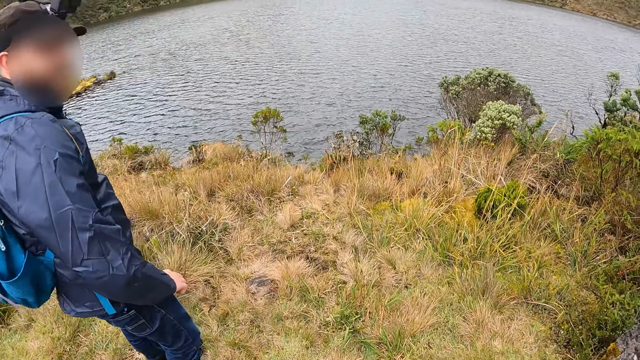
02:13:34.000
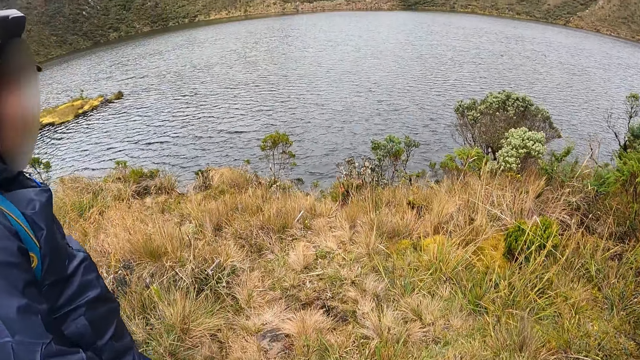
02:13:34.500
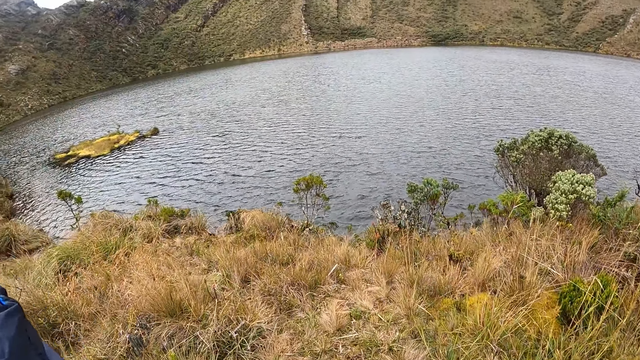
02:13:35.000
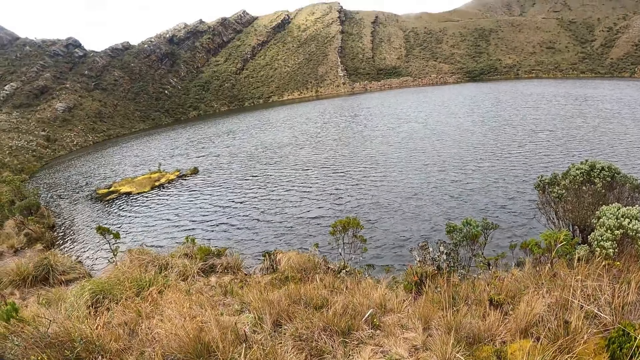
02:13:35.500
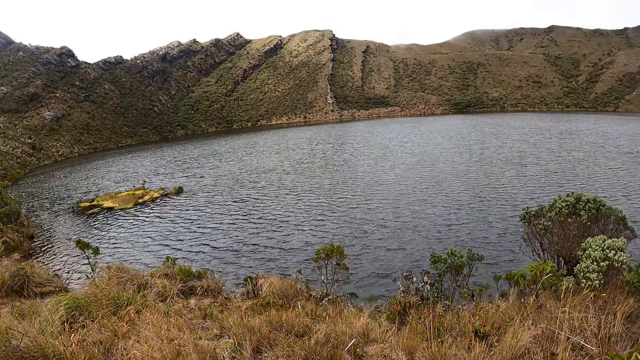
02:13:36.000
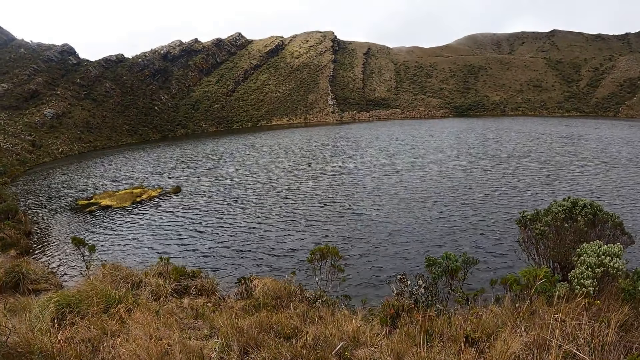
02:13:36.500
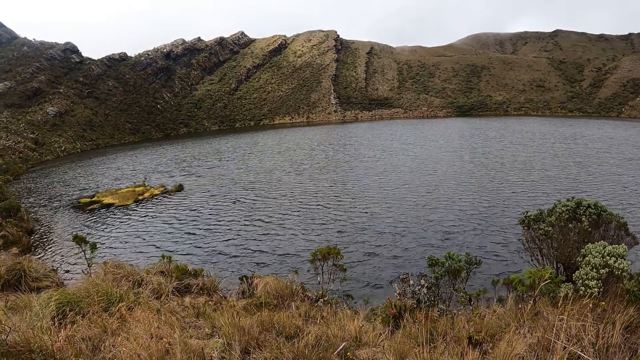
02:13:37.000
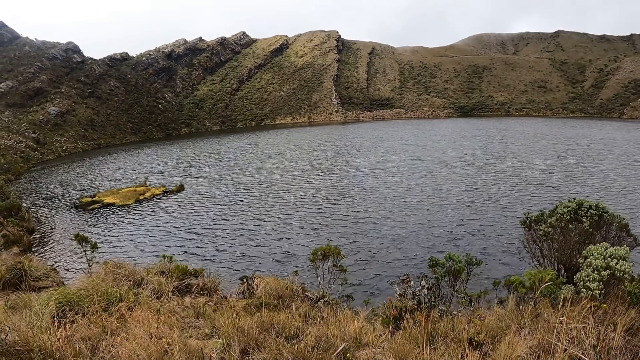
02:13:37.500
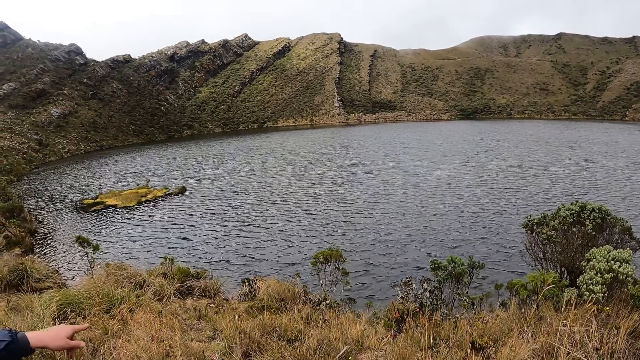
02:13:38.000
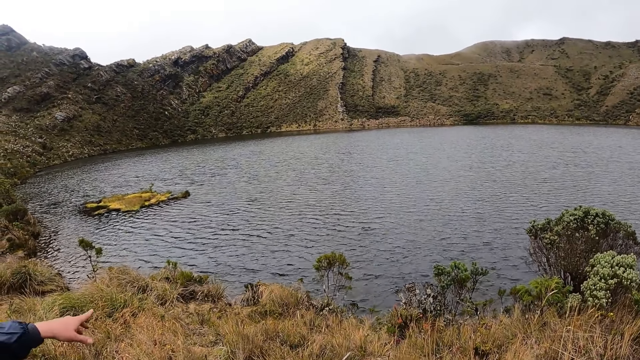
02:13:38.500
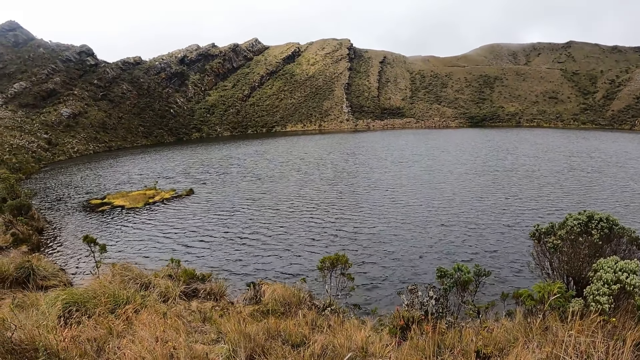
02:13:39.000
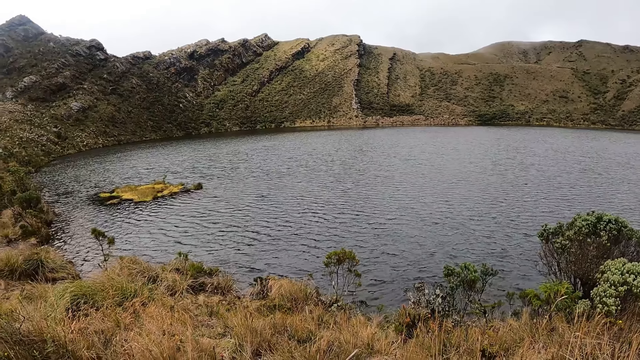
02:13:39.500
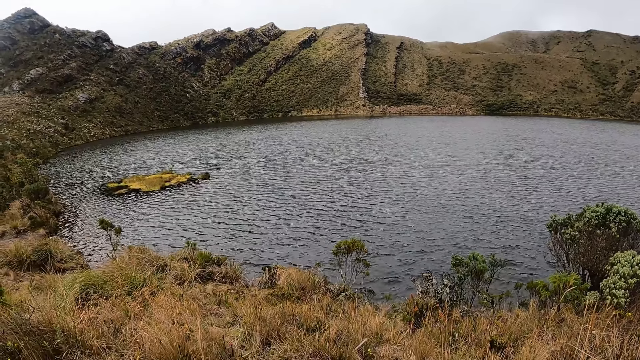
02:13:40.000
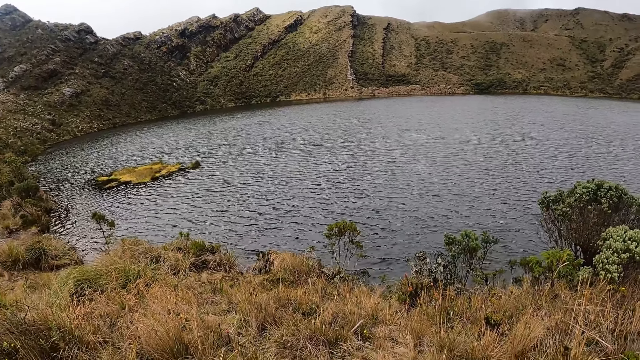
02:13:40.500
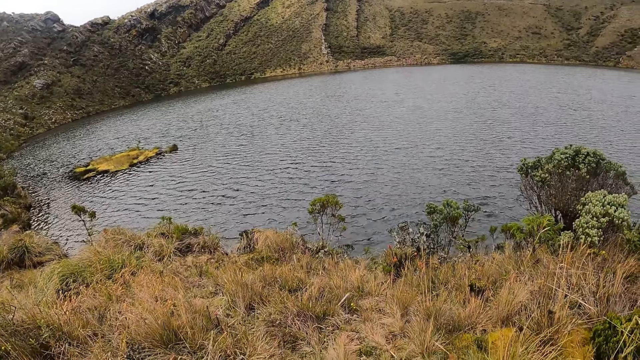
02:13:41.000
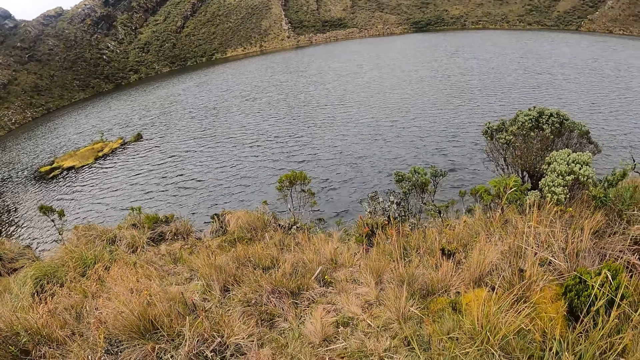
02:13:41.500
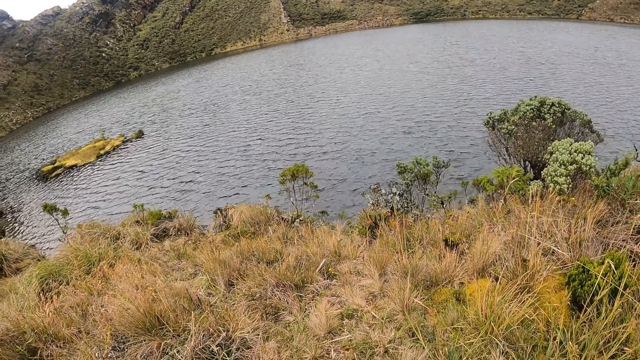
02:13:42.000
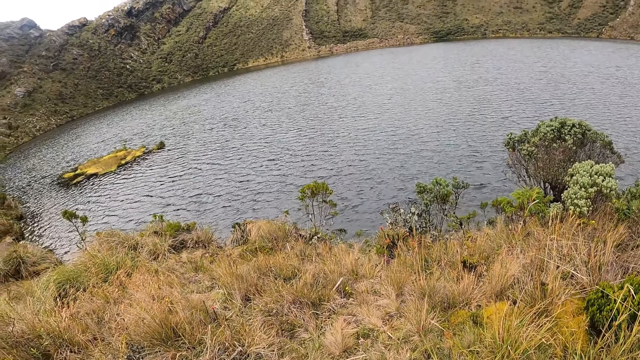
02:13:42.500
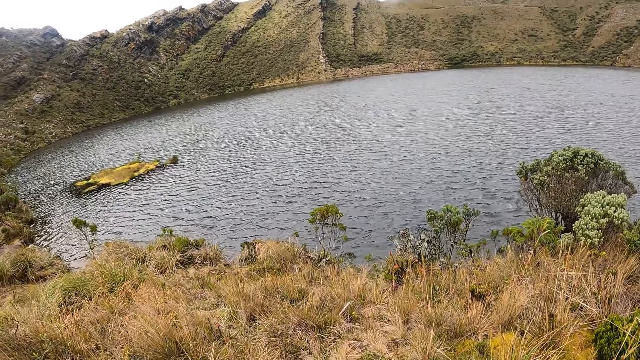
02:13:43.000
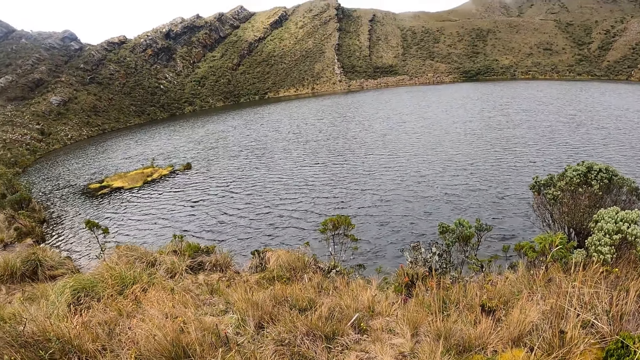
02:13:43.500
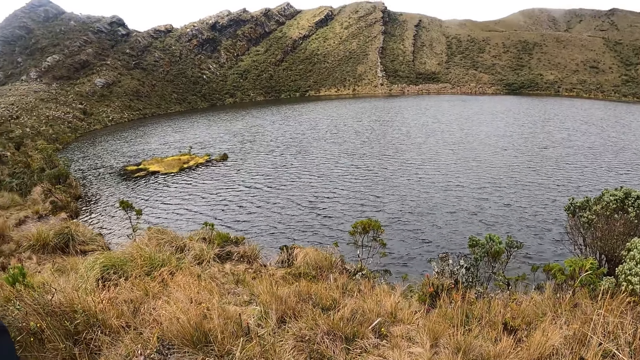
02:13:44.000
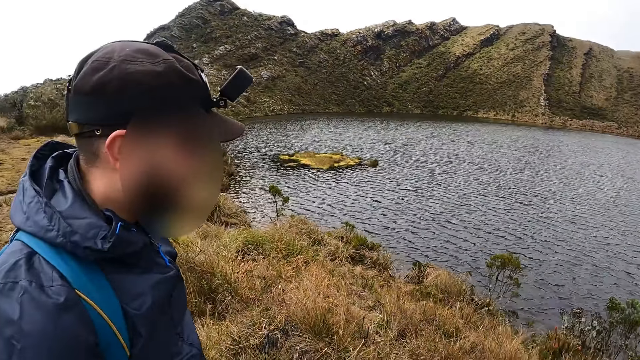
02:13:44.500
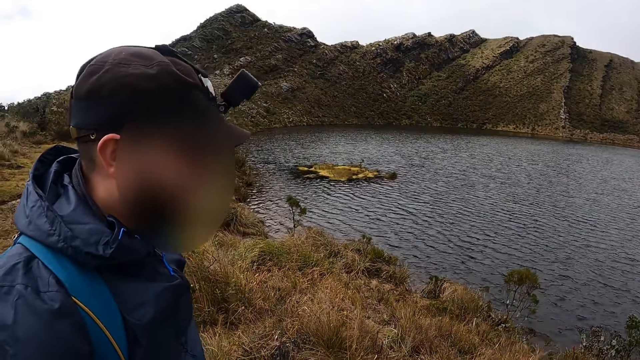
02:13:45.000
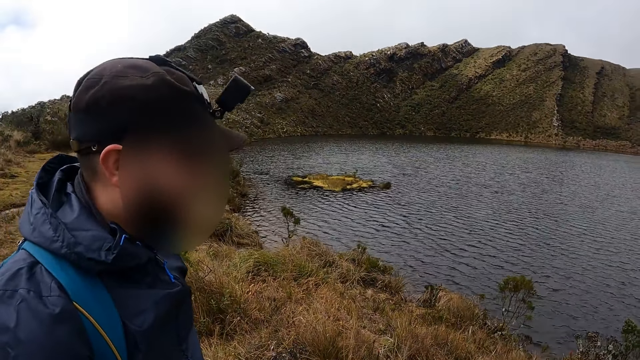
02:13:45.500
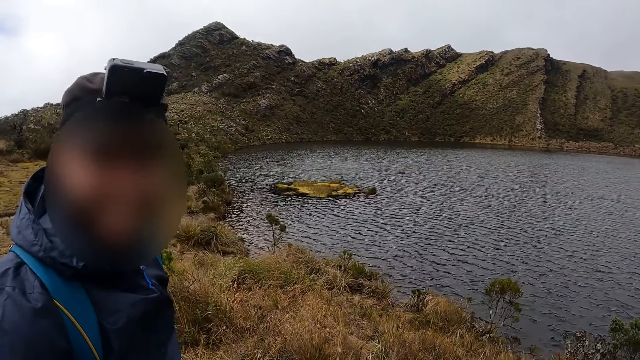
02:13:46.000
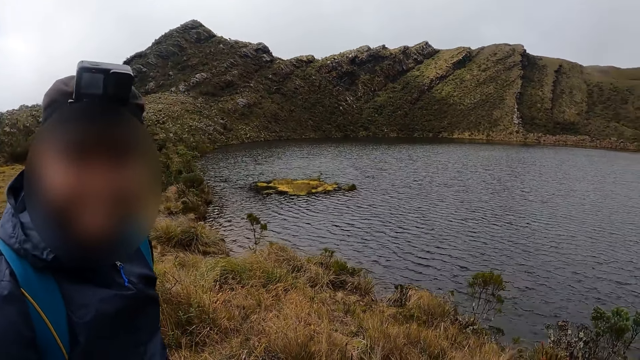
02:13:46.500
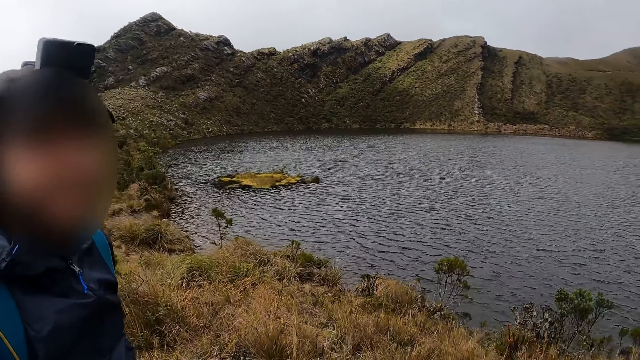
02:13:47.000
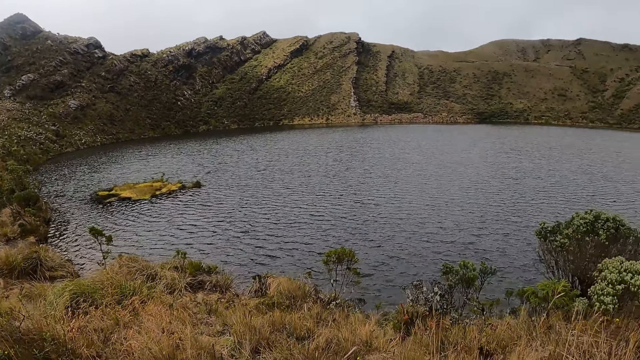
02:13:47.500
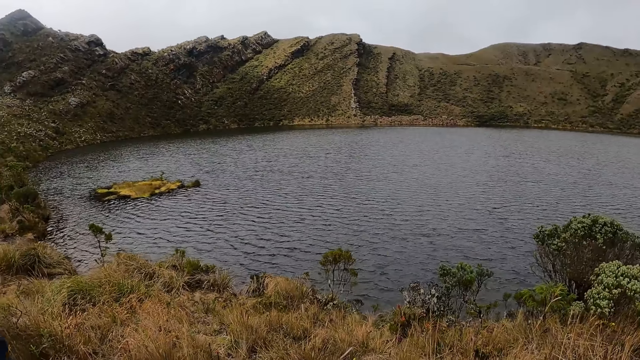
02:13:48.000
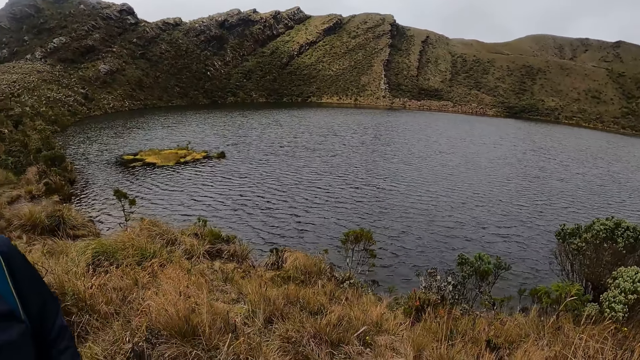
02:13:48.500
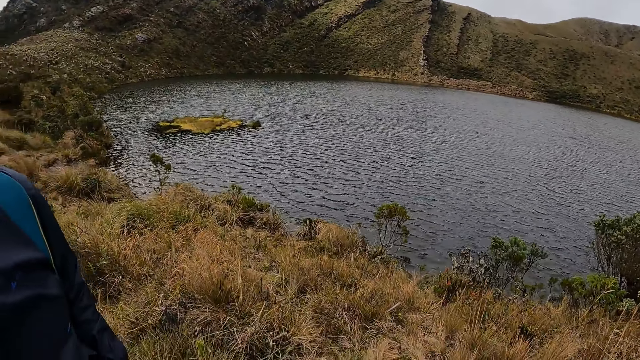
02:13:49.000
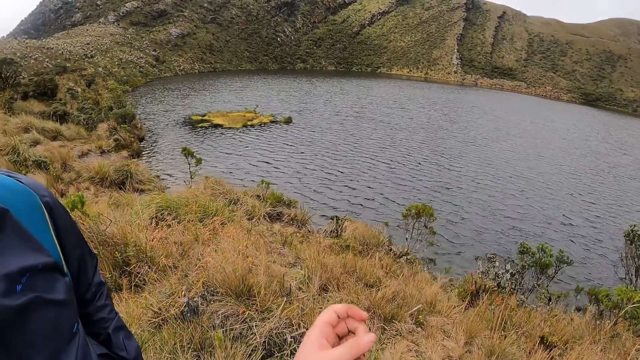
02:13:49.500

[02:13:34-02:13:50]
The camera wearer stops walking in the bushy area. They look around. They talk to a person.

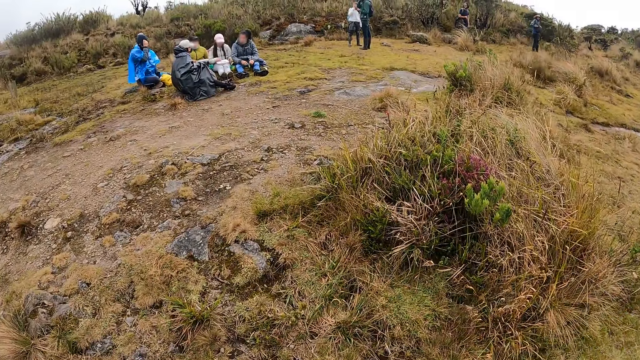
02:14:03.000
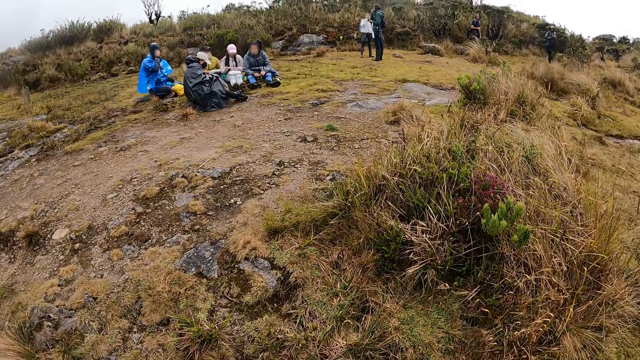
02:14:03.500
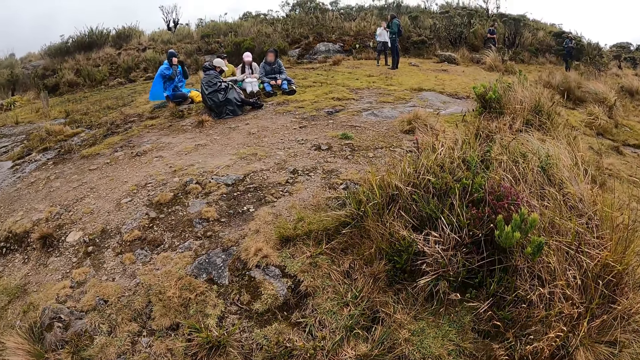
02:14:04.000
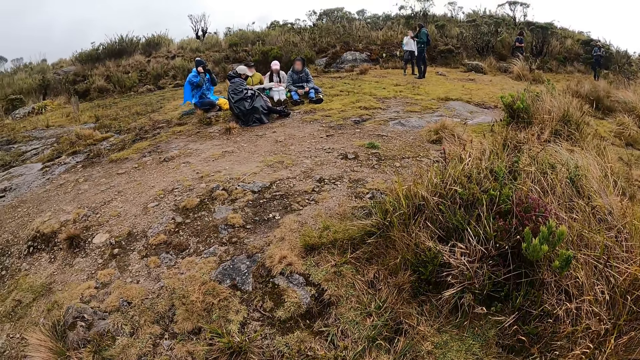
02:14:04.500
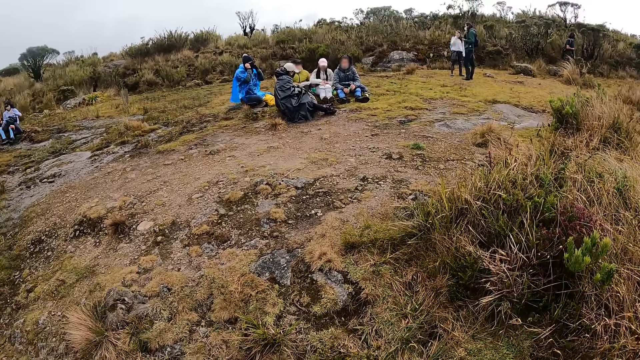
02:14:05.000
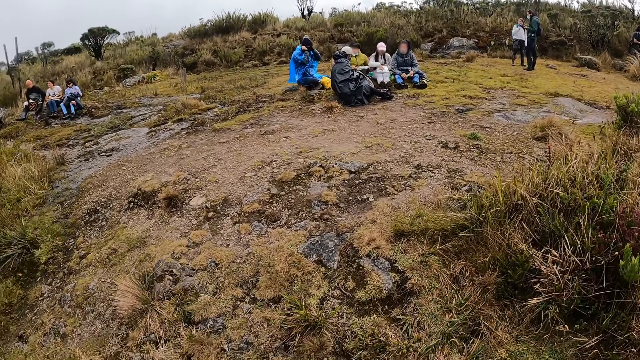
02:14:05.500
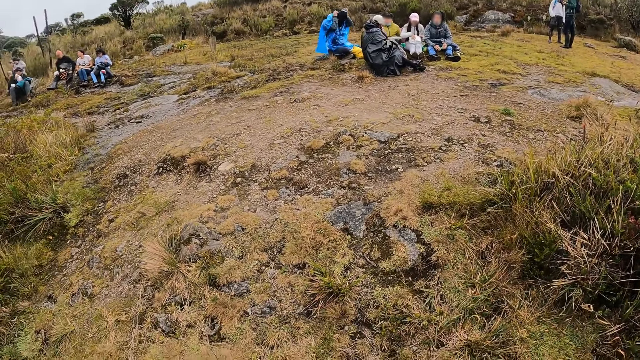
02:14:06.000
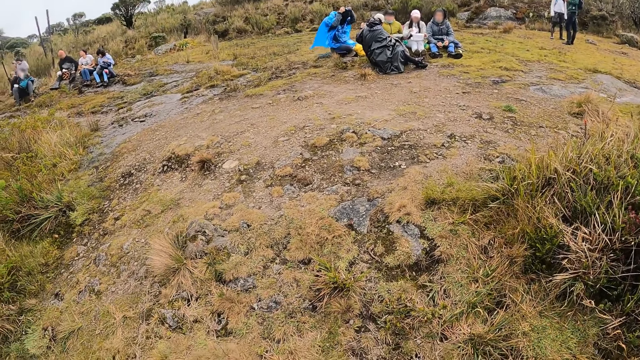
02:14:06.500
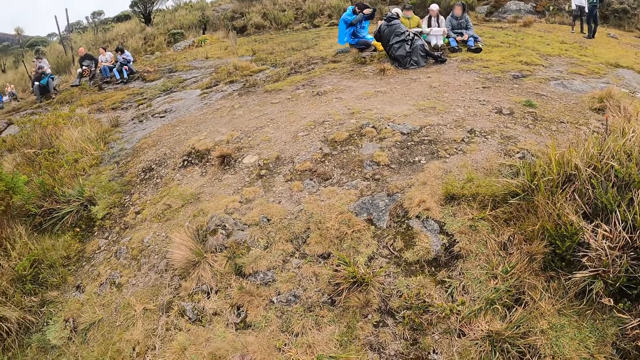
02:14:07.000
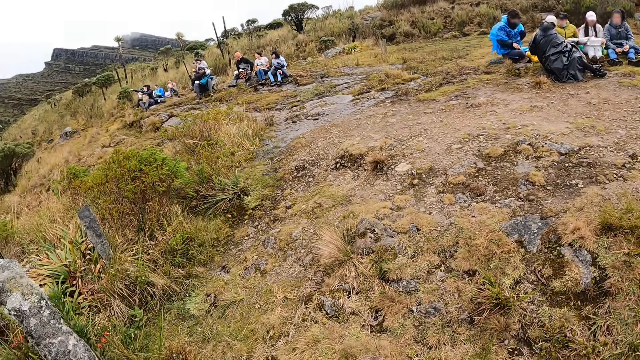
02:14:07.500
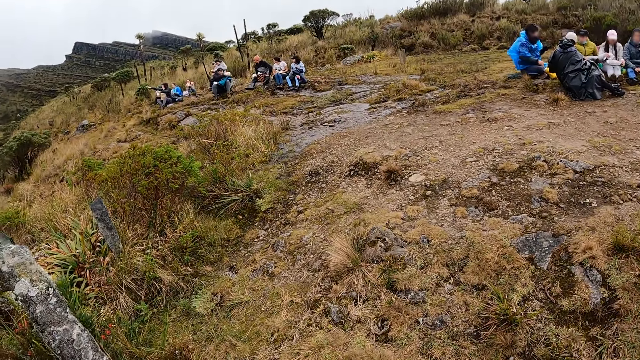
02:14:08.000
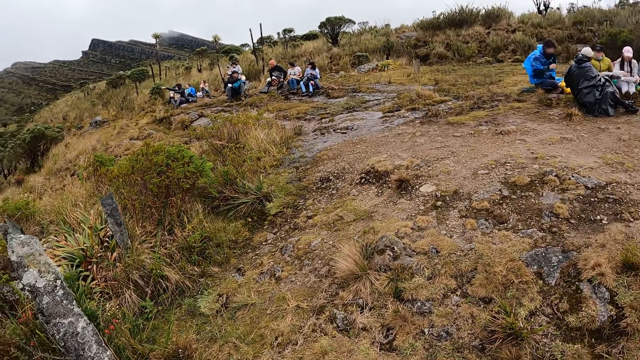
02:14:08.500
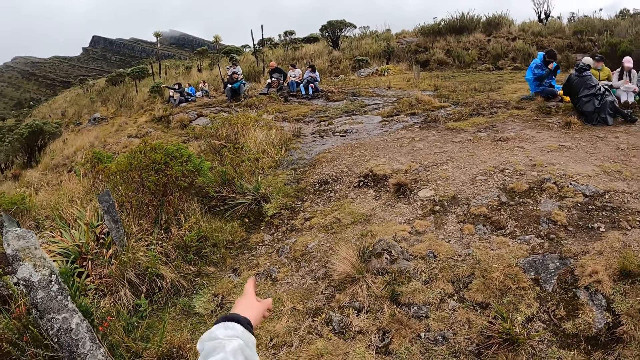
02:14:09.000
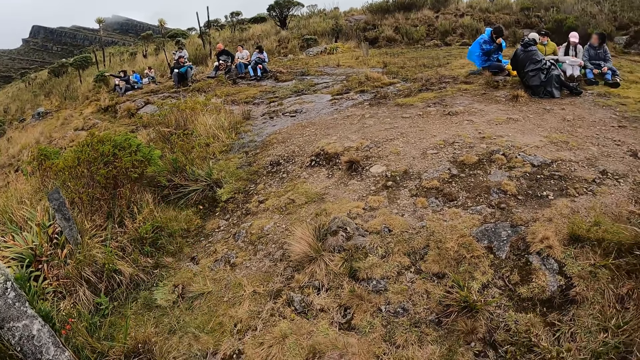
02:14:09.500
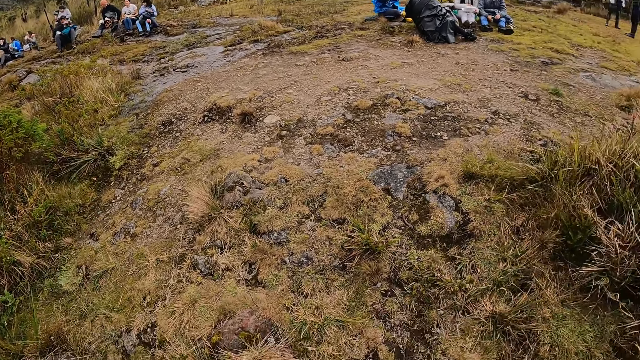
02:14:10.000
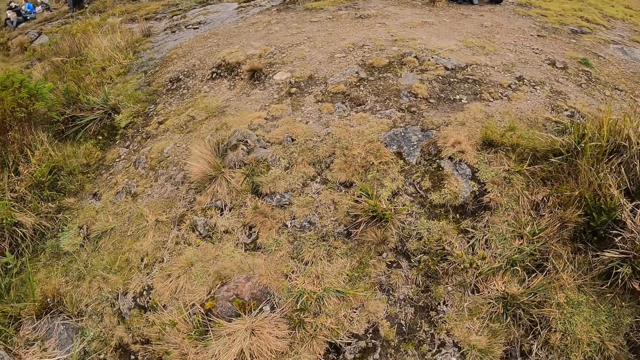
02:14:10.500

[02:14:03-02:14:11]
The camera wearer looks around. They walk in the lake bank.
